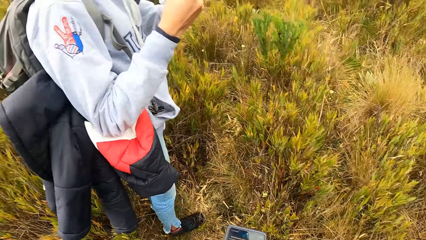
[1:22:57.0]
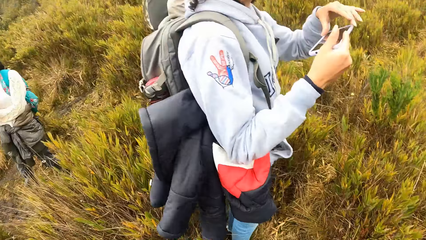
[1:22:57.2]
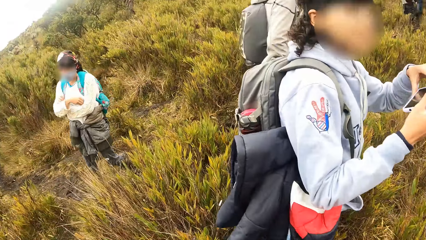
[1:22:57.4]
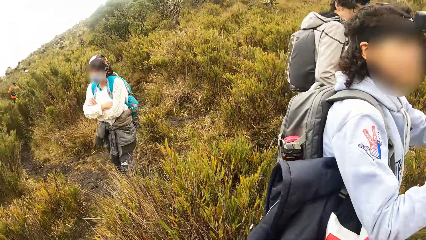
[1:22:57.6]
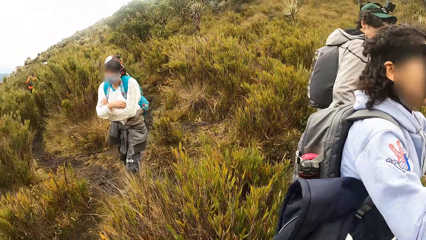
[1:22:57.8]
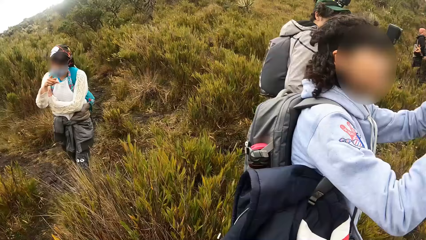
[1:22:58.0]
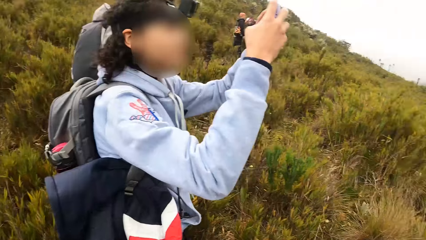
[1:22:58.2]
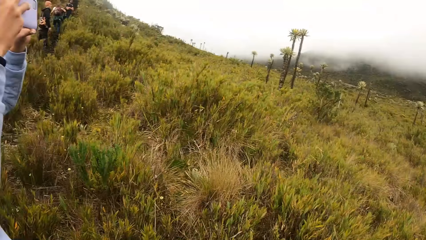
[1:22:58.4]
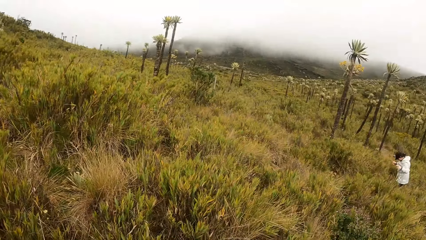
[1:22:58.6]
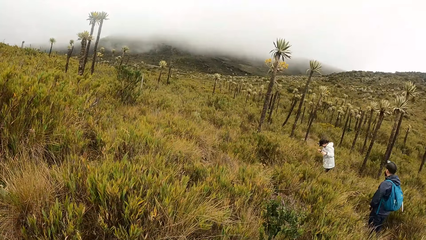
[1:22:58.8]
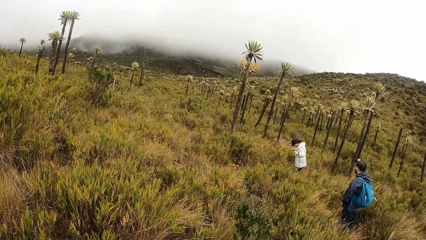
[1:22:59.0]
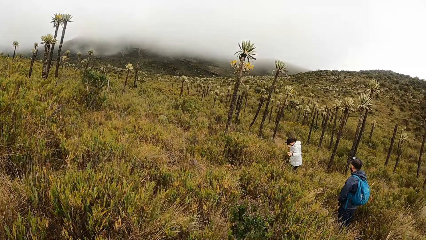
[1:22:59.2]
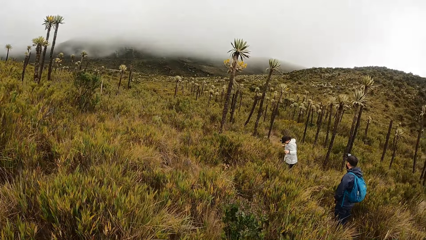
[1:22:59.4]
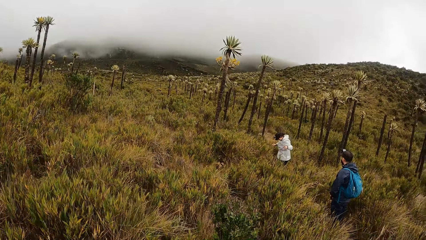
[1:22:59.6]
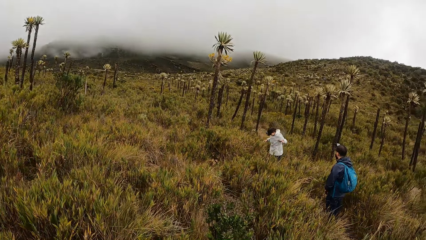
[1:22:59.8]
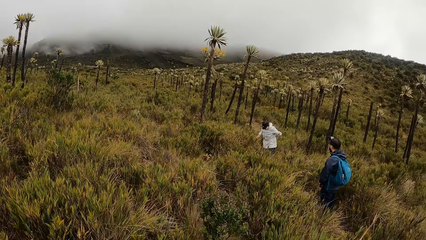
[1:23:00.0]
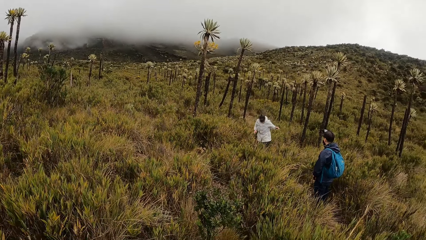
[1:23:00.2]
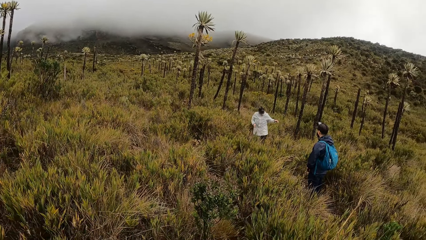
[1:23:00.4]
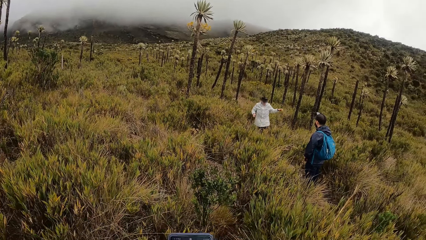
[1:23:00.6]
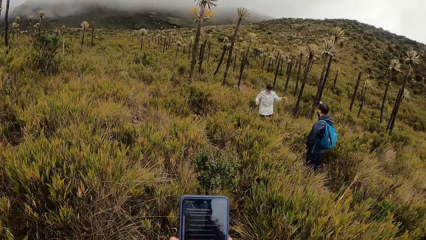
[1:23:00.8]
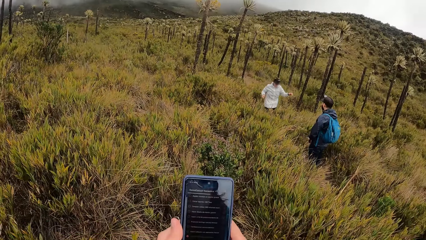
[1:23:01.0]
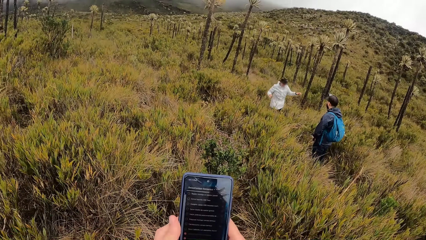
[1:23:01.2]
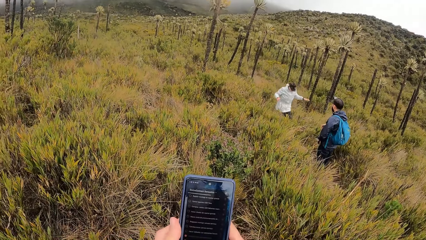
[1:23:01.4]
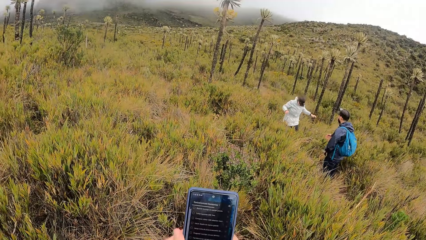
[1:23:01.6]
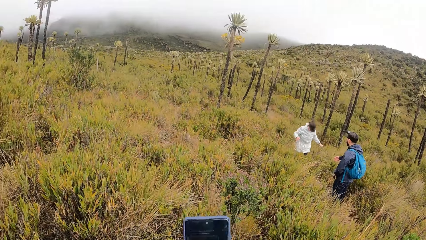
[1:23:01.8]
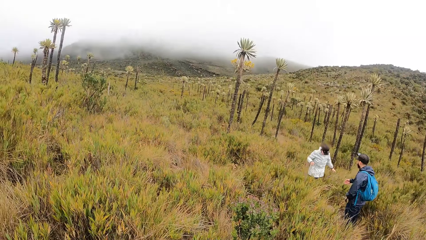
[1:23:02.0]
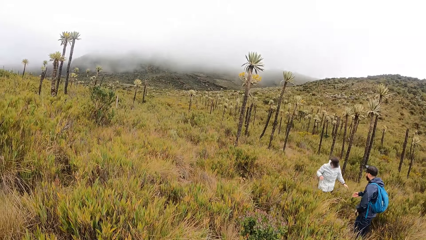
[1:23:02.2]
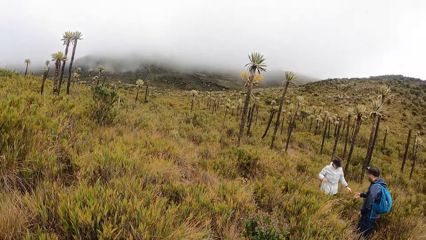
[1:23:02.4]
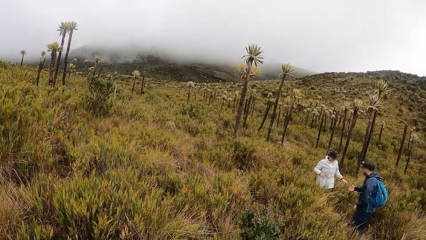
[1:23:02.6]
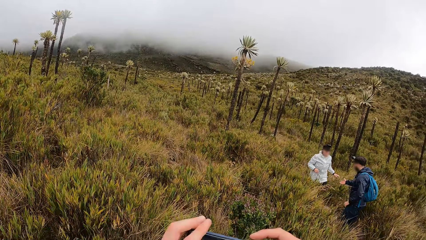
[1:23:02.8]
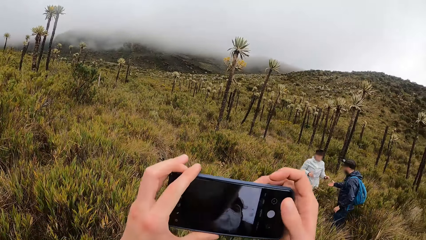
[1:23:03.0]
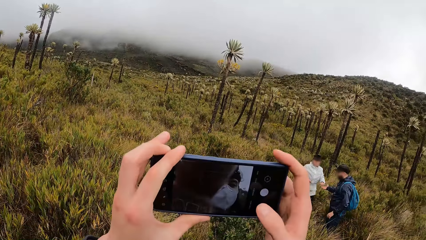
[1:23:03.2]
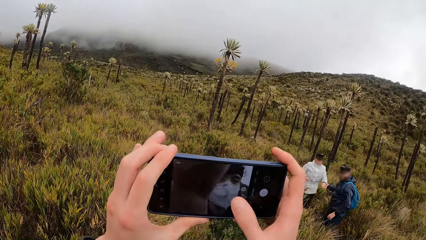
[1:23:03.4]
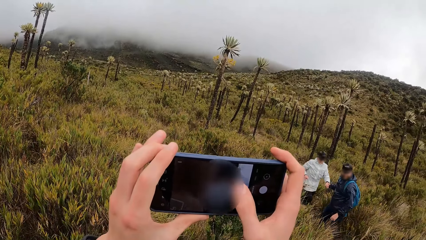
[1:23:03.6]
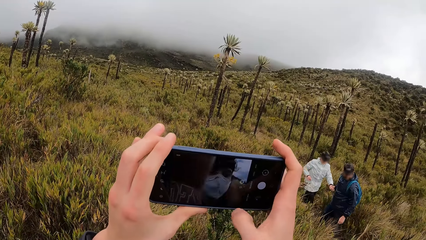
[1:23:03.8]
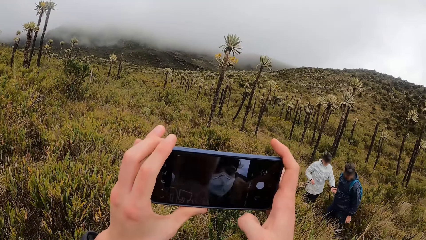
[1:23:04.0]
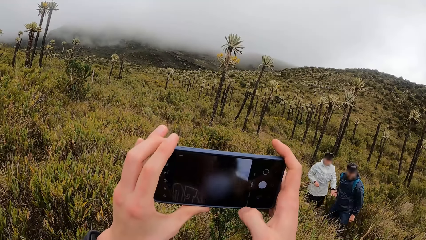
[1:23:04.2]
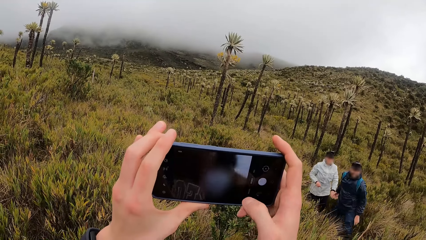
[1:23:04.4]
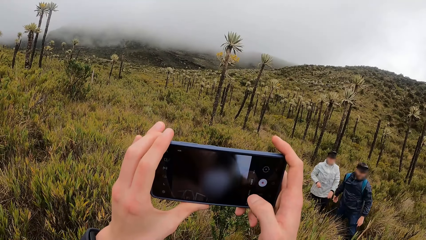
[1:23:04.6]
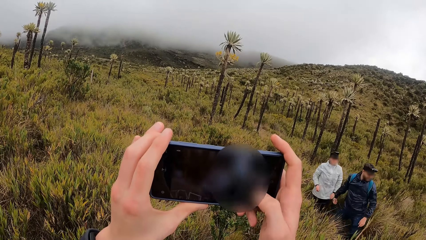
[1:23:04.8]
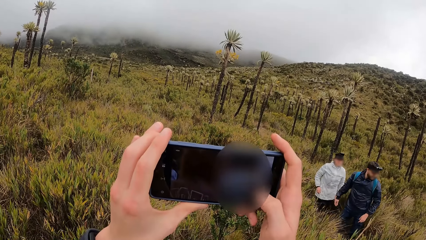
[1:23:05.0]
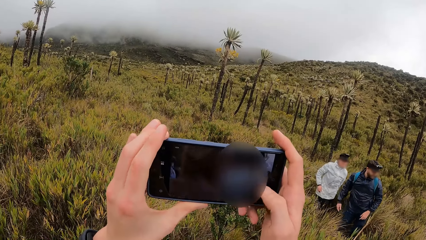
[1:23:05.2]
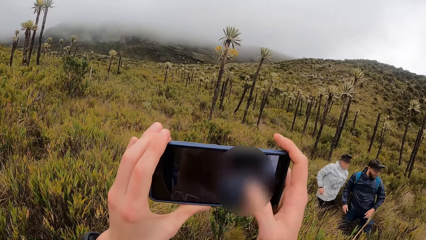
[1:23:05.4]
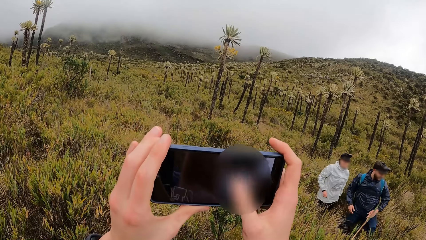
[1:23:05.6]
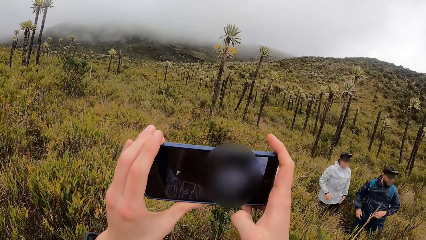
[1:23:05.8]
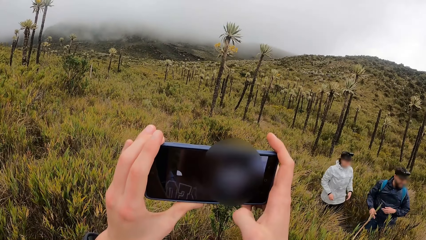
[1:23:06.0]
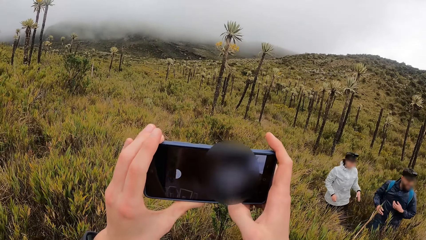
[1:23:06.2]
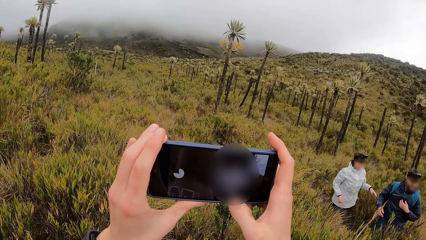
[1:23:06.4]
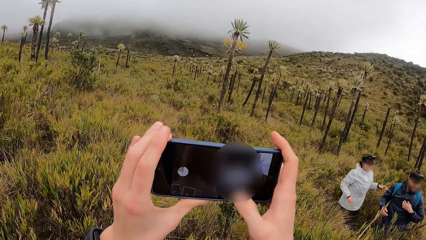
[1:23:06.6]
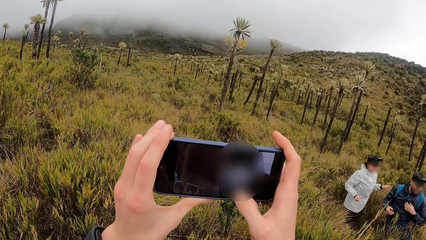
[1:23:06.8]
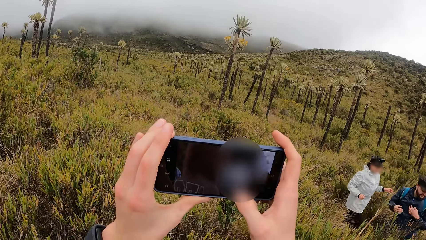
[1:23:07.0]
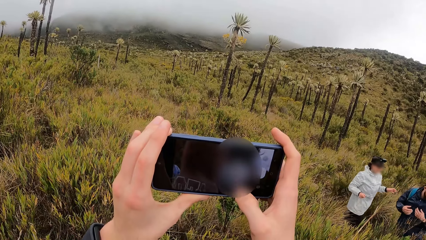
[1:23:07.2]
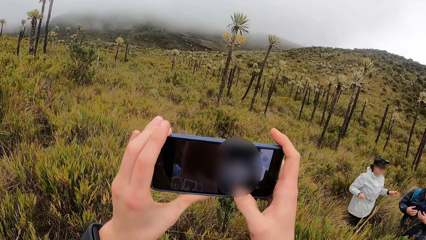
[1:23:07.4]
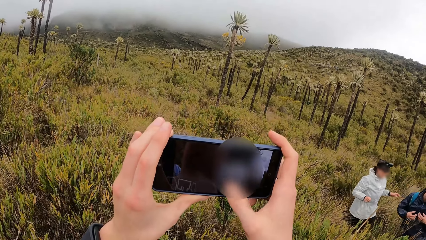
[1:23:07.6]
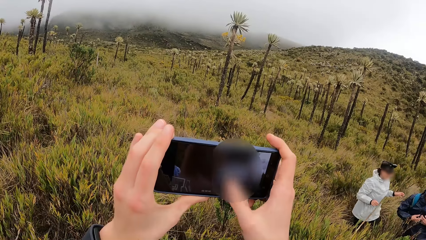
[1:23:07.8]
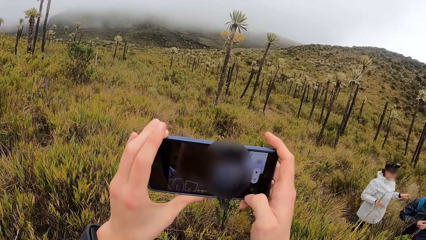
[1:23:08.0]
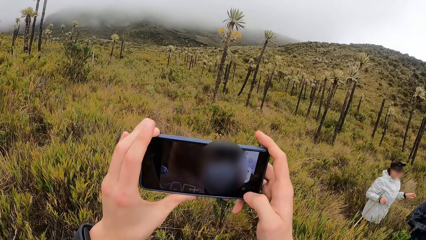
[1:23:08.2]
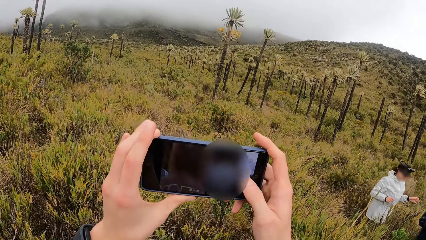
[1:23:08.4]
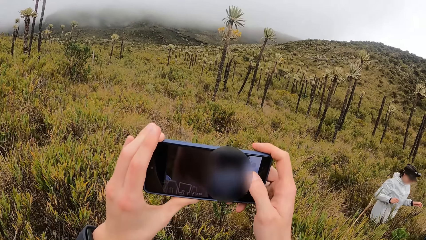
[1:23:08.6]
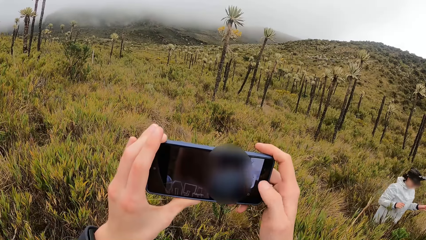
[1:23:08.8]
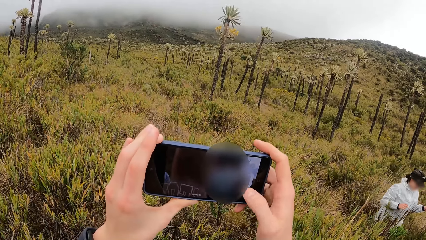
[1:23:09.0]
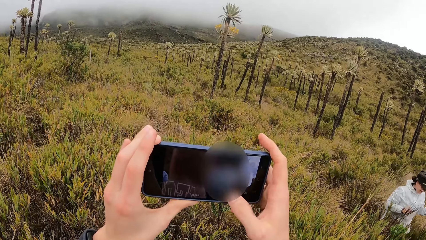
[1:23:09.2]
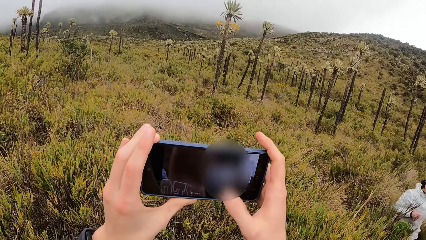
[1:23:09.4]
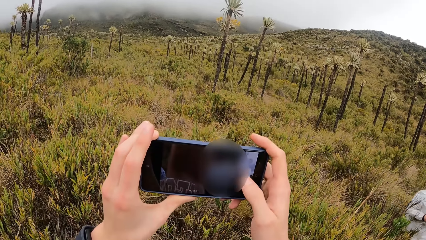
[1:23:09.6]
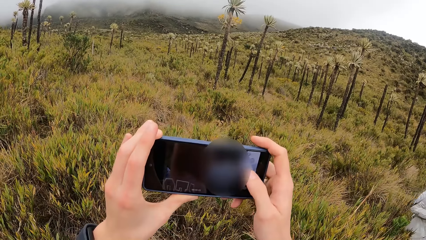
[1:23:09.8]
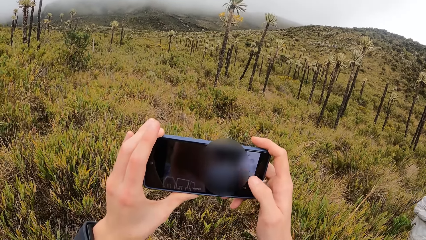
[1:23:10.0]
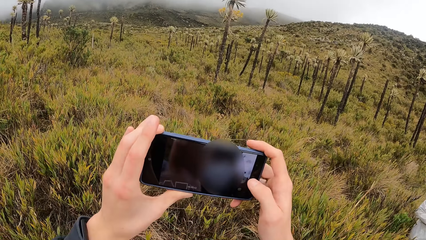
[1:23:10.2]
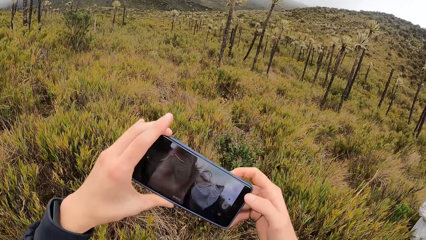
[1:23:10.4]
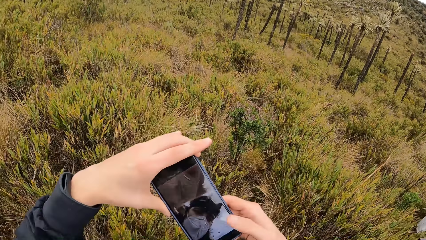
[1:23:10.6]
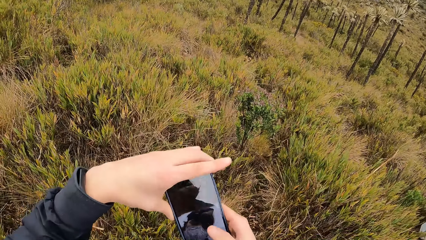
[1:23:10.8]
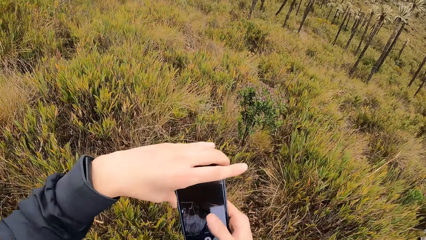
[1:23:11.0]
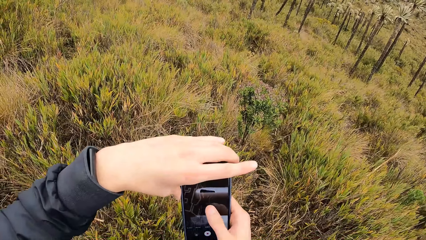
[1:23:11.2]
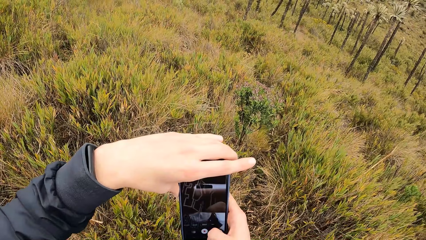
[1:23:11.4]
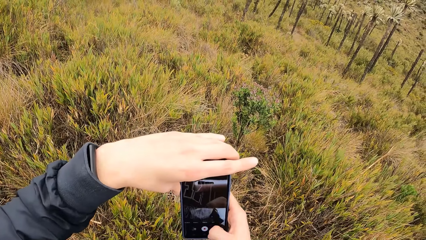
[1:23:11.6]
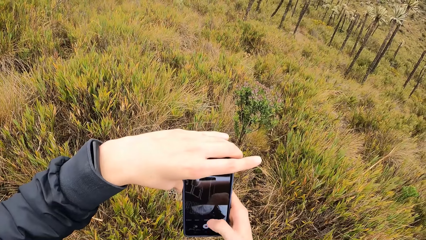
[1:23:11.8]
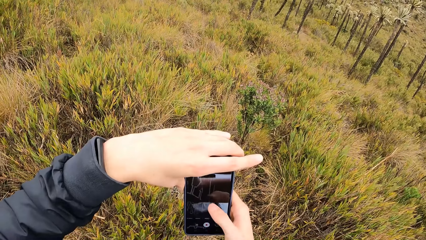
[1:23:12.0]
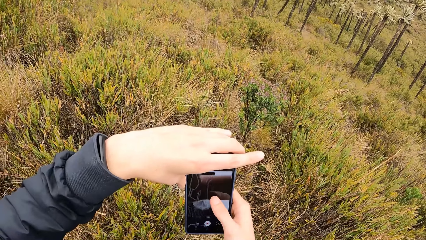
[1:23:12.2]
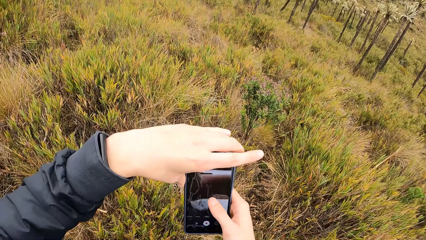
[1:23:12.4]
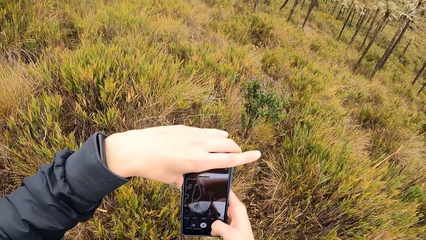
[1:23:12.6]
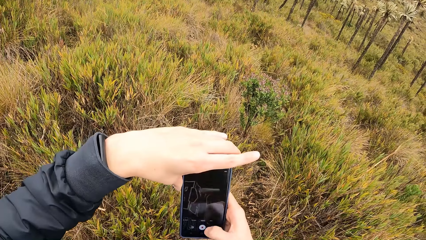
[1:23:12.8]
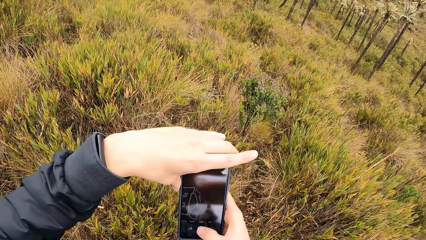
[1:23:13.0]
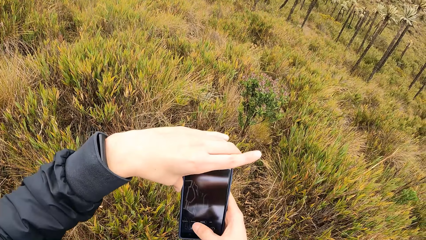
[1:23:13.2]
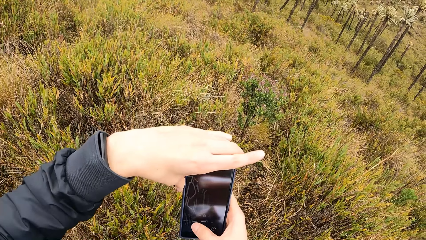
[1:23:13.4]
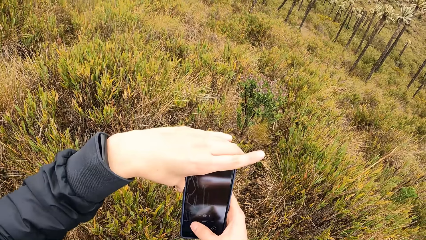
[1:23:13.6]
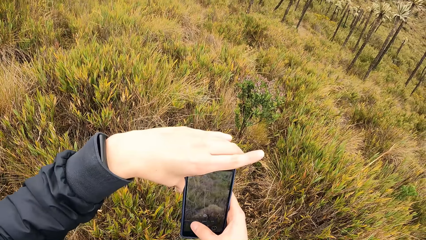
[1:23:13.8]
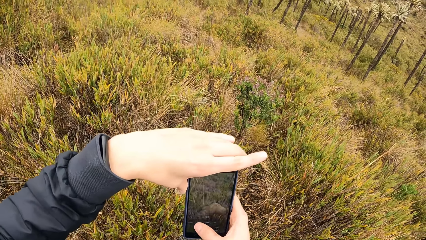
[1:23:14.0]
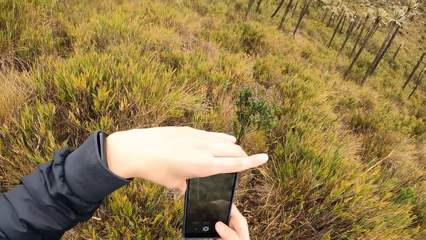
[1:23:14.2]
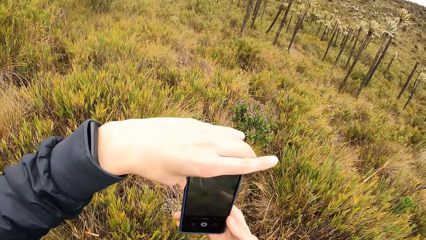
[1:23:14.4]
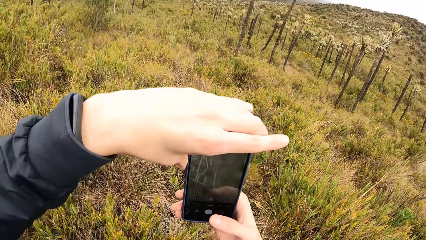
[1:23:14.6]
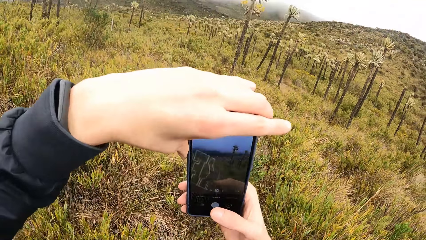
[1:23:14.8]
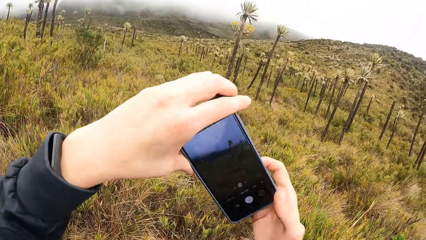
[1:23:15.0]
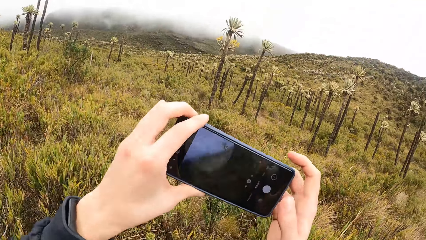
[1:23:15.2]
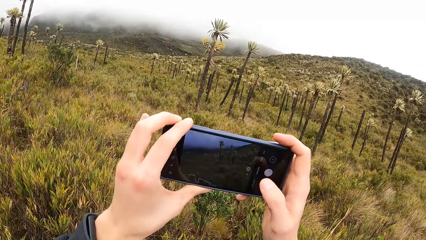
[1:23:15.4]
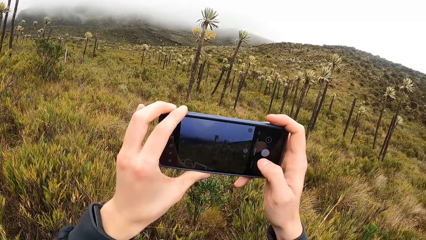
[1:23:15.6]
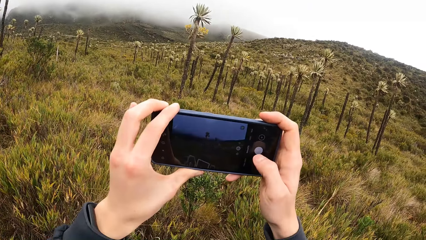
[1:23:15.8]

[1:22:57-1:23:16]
The camera wearer looks around. A woman walks through the field. The woman interacts with a man. The man walks through the field. The camera wearer takes a picture with the phone.
